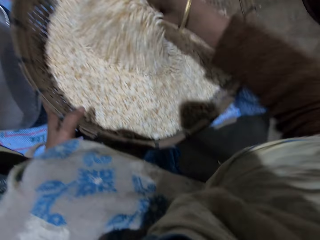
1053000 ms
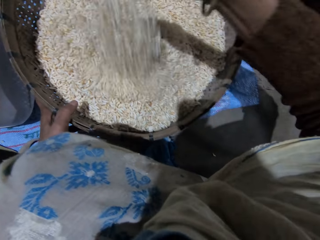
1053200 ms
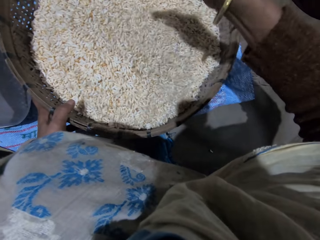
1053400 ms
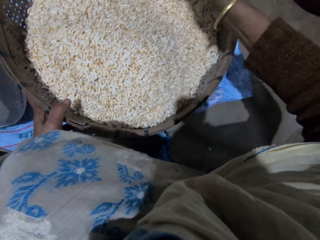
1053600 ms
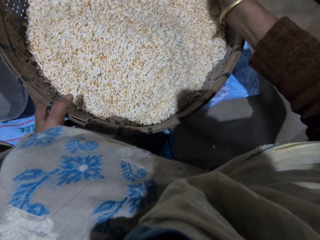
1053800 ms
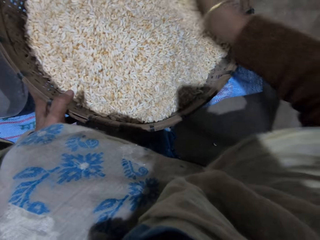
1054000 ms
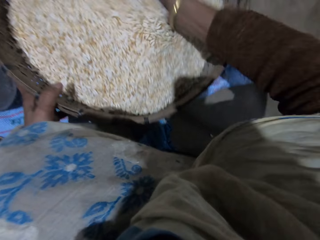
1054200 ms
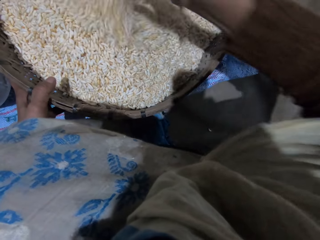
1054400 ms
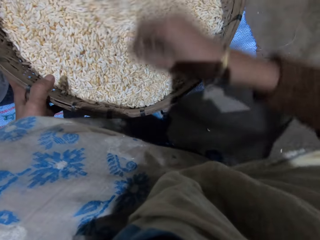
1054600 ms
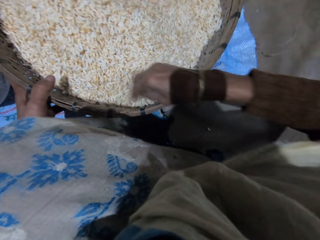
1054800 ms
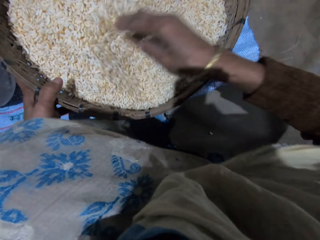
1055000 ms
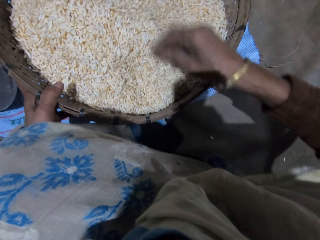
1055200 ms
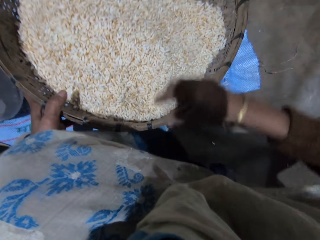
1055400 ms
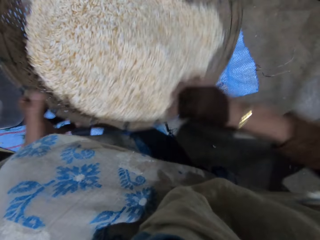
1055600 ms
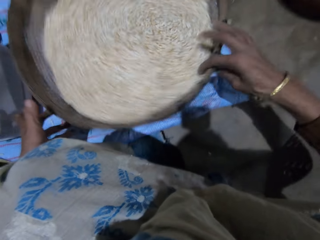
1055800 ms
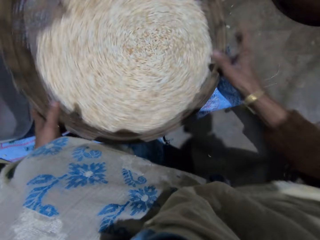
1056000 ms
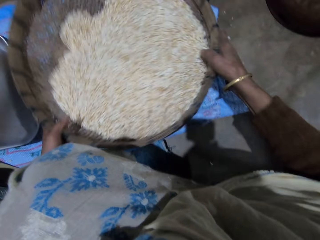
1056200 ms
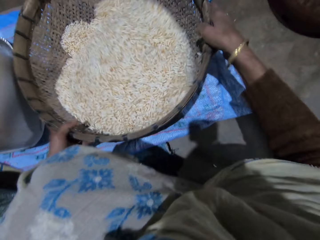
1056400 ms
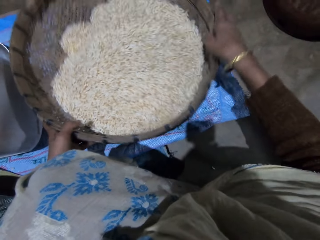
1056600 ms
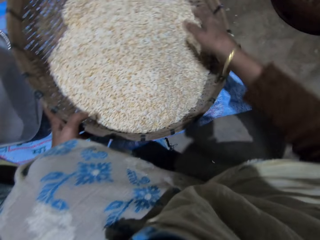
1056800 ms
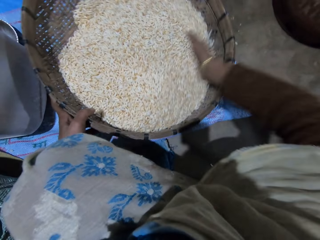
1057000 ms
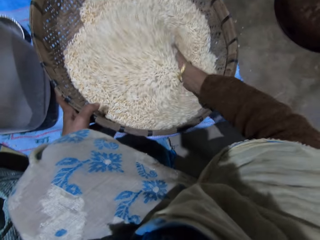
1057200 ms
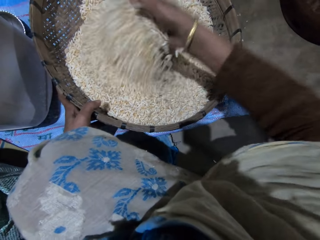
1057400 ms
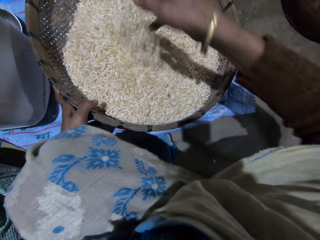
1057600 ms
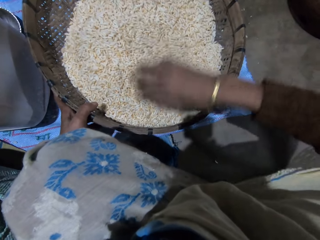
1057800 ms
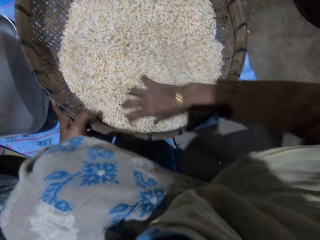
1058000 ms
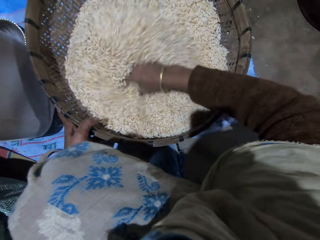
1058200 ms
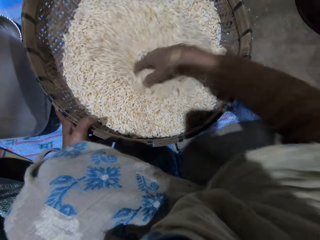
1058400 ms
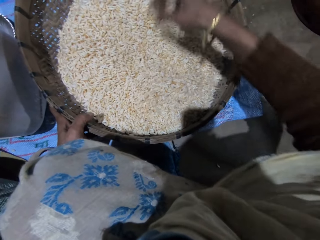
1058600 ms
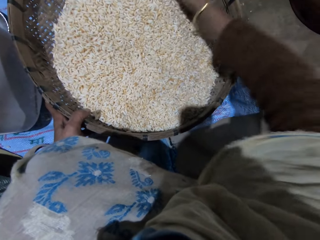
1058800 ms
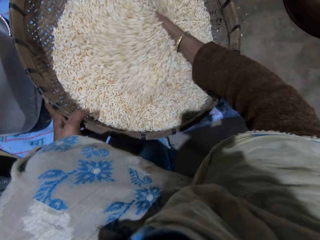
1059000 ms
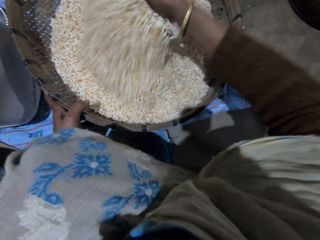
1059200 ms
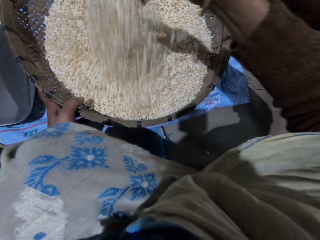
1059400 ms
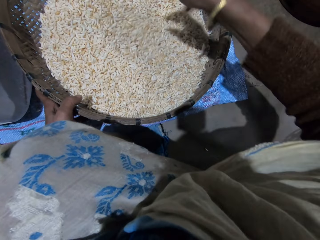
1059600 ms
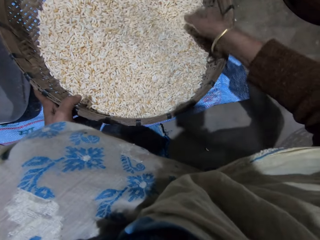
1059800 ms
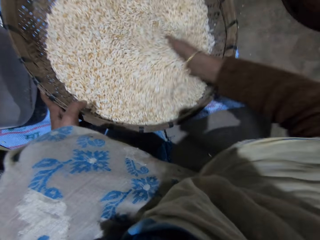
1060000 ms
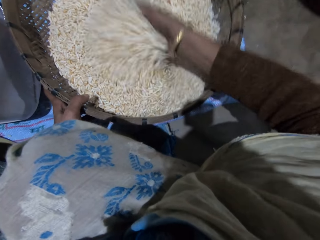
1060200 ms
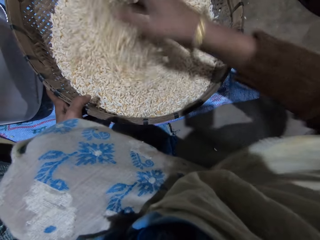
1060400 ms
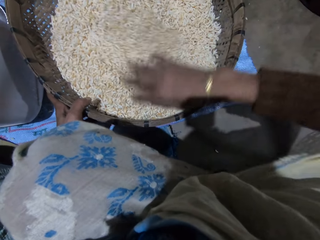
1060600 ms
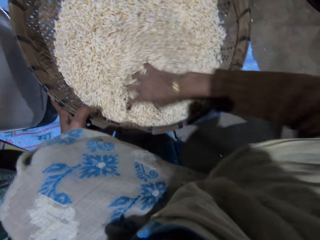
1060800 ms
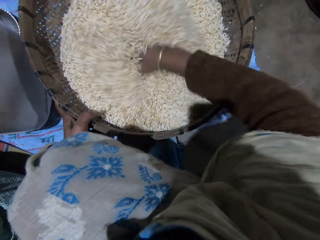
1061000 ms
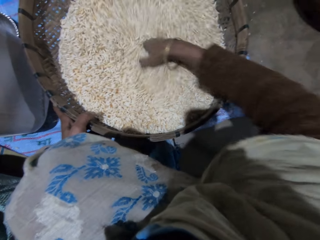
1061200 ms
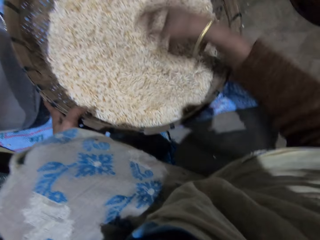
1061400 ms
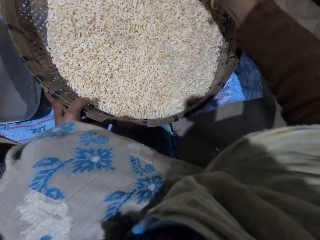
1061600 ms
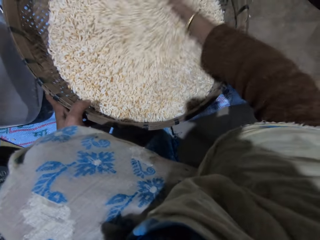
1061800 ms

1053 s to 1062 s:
The camera wearer holds the basket with both hands. She spins the basket. She shakes the basket with her right hand. She sorts the grains with her right hand. She turns the grains in the basket with her right hand.

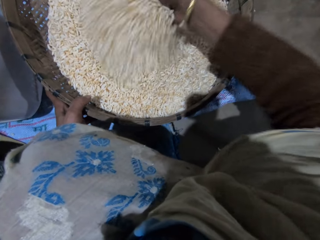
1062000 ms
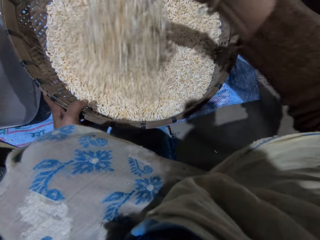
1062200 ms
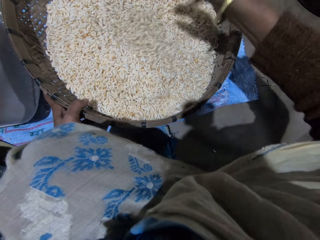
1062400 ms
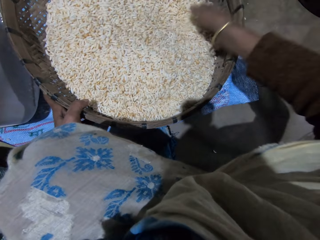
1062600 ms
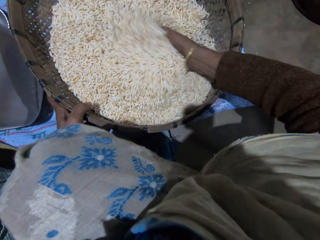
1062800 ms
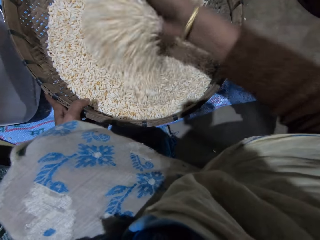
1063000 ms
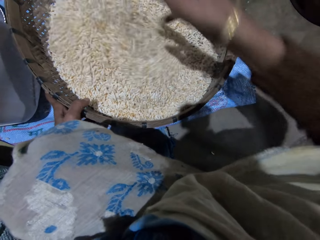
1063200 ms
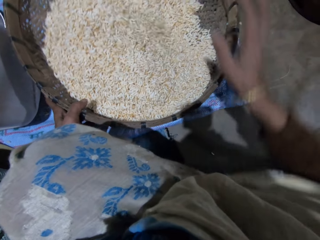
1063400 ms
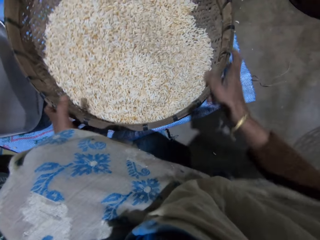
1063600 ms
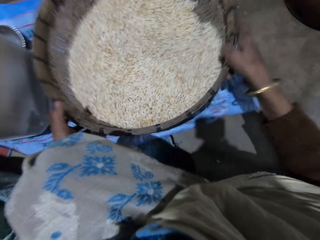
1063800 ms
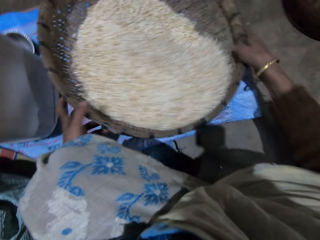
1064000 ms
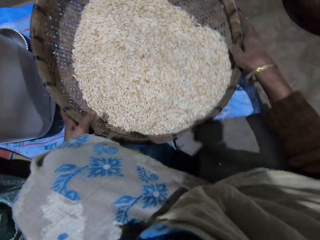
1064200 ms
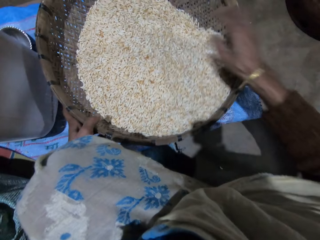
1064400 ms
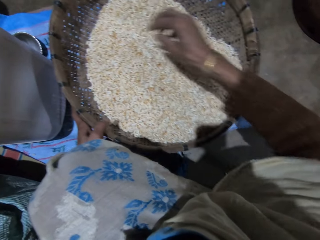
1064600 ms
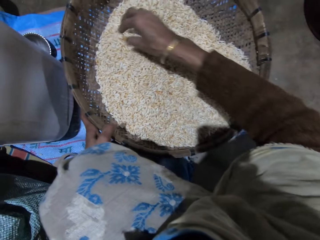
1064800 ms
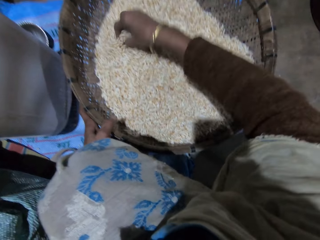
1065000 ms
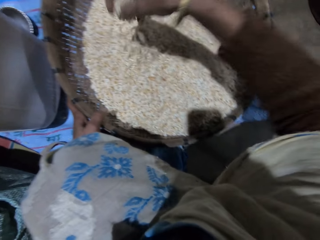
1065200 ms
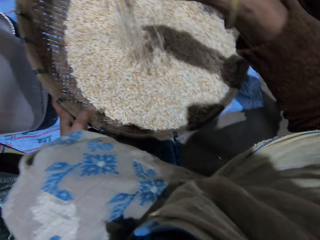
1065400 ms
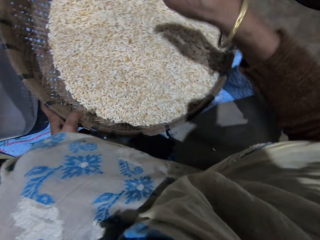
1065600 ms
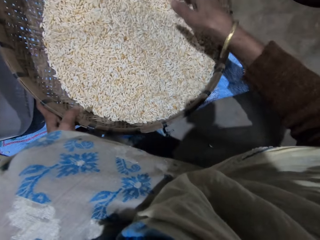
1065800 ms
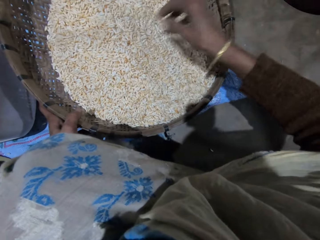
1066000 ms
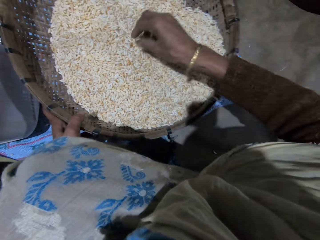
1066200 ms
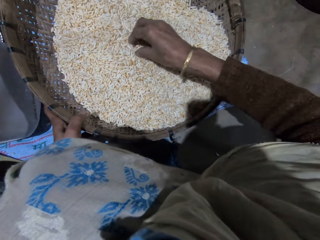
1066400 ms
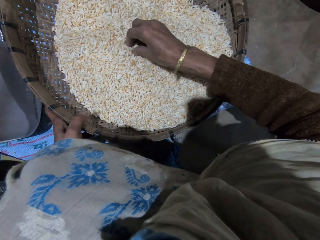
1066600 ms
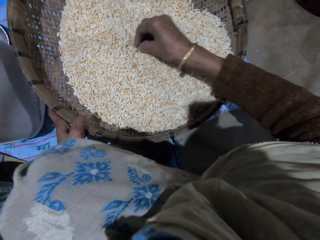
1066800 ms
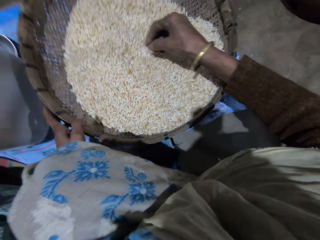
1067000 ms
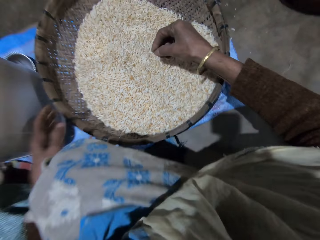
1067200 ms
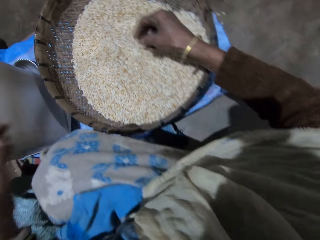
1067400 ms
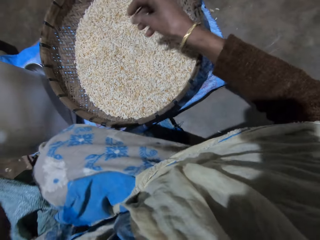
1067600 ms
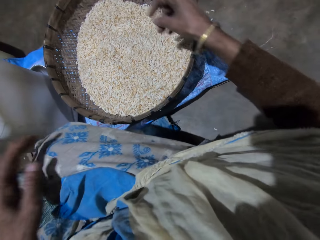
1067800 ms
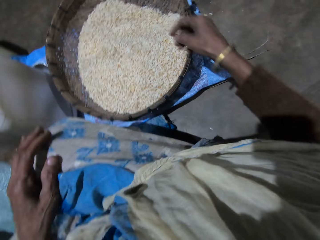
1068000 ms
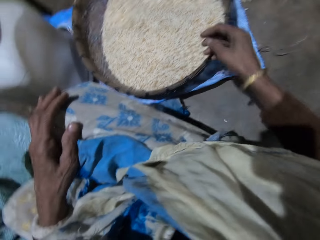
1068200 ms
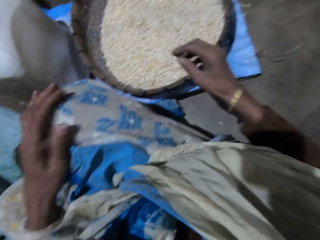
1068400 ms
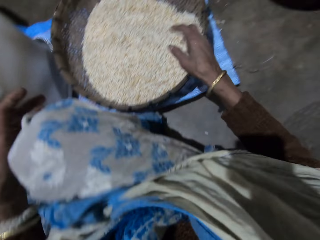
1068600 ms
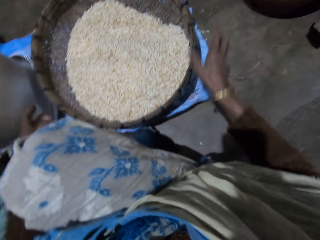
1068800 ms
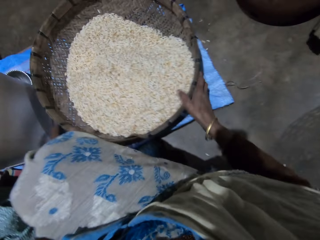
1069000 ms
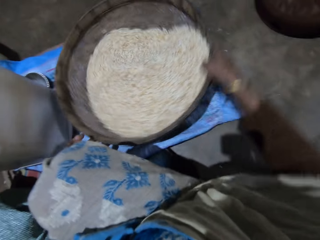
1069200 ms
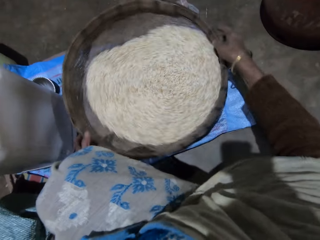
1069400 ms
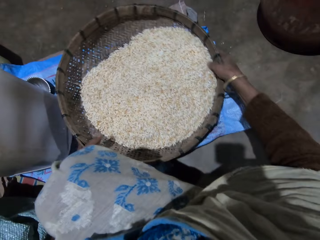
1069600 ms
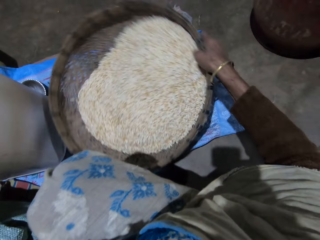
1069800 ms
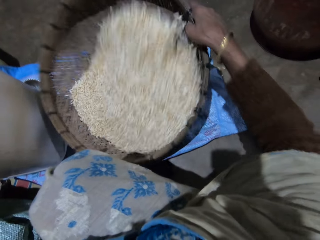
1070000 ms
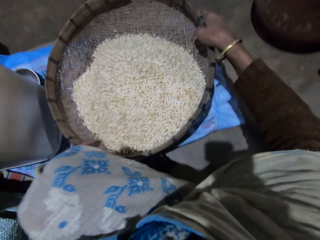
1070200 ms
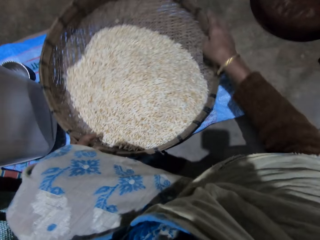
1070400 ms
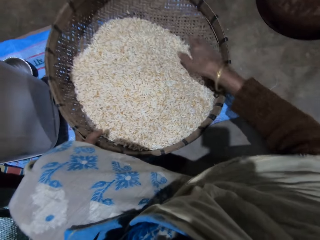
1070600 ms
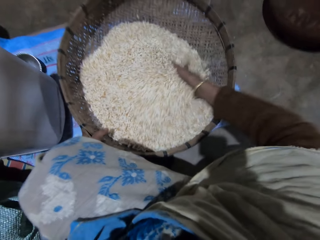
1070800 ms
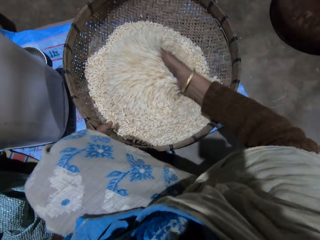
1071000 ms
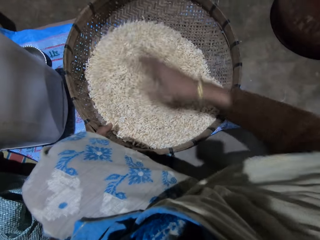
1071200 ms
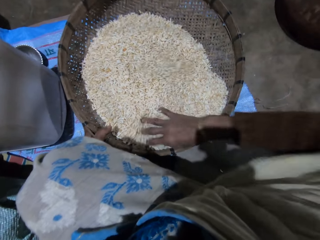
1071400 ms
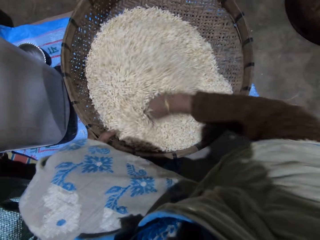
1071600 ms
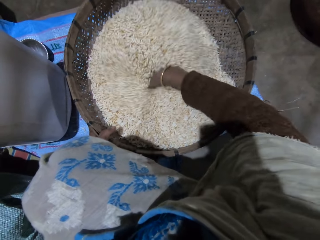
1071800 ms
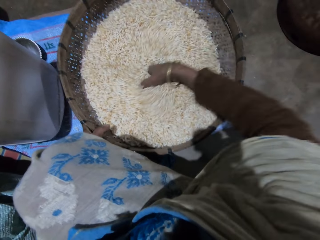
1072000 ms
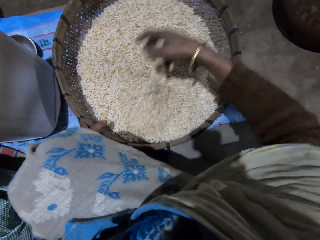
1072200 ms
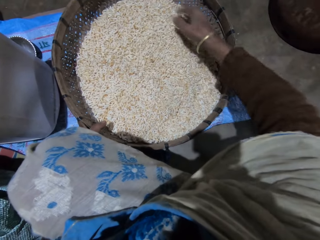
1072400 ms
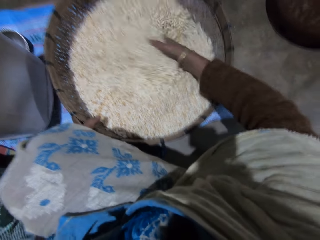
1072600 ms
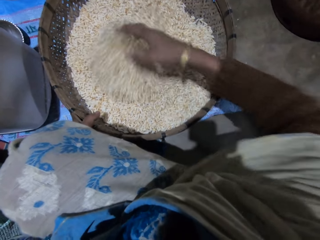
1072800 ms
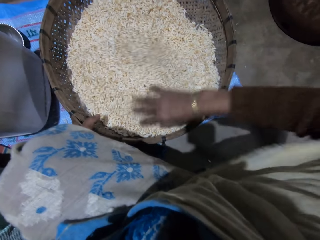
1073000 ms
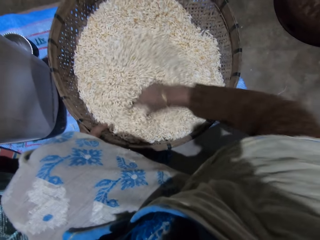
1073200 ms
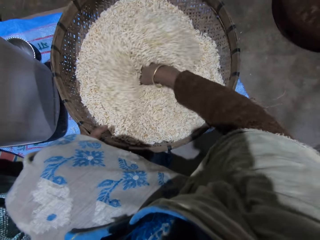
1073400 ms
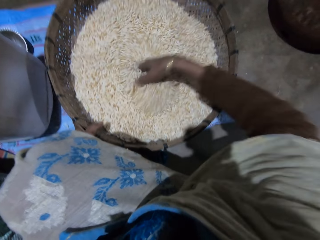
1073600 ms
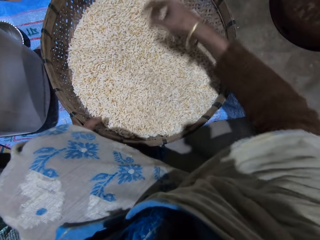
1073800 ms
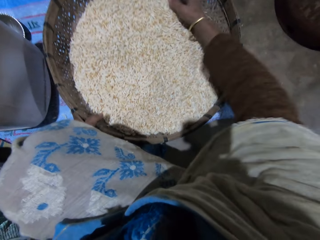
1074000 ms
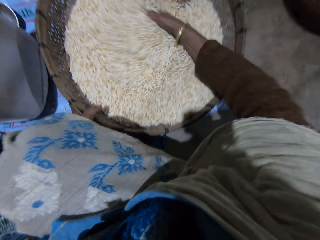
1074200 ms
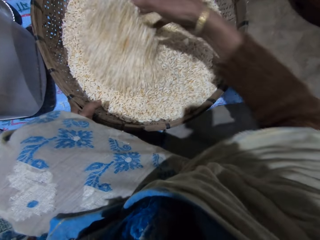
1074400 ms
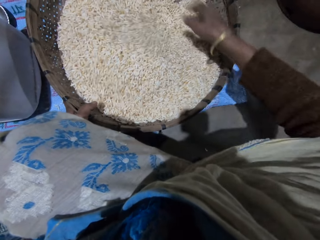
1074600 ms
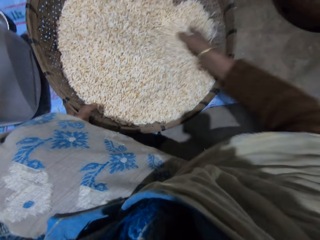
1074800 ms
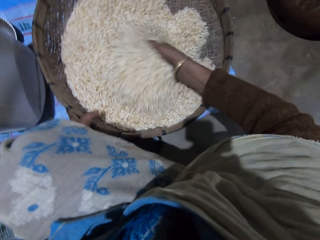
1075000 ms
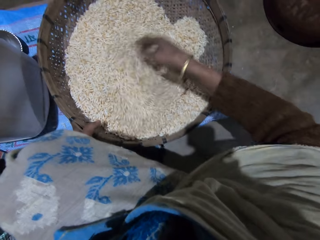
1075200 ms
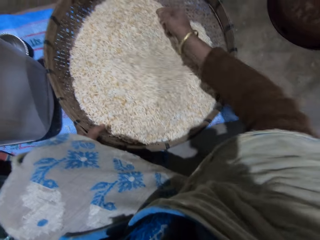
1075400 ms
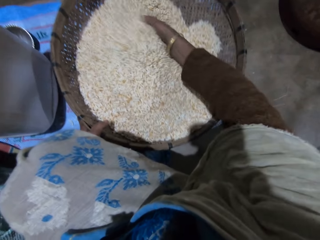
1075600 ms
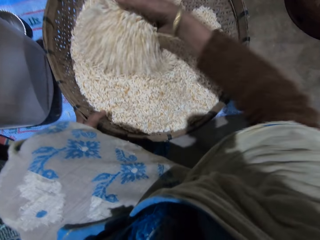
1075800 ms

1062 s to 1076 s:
The camera wearer holds the basket with both hands. She shakes the basket with her right hand. She sorts the grains with her right hand. She holds the basket with both hands. She spins the basket. She shakes the basket with her right hand. She sorts the grains with her right hand. She turns the grains in the basket with her right hand.
